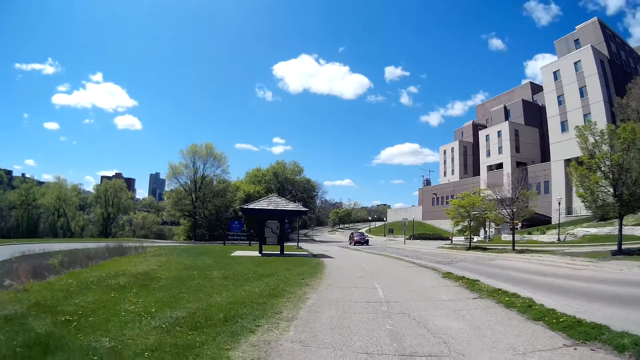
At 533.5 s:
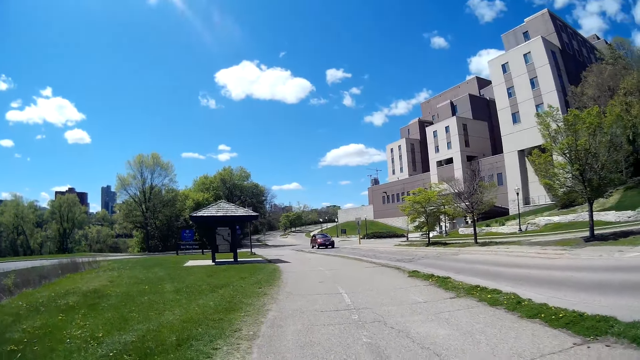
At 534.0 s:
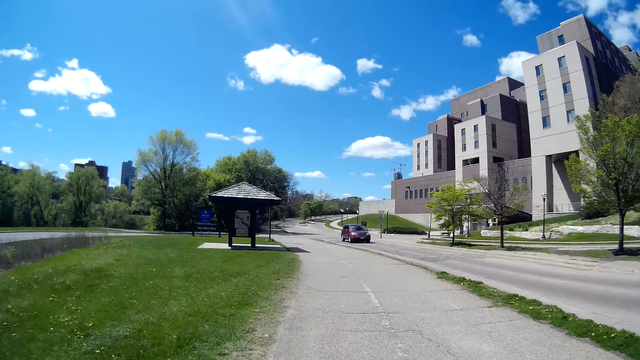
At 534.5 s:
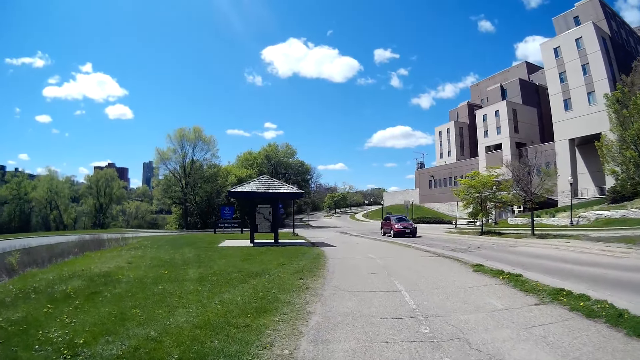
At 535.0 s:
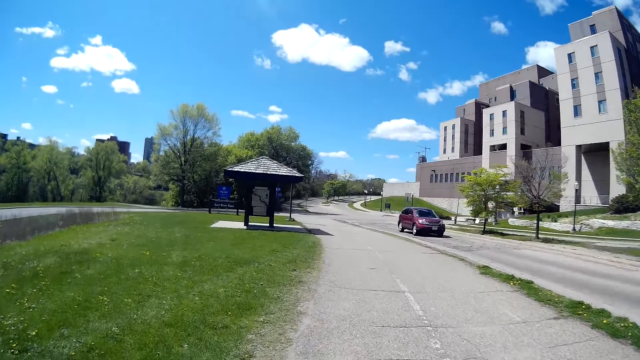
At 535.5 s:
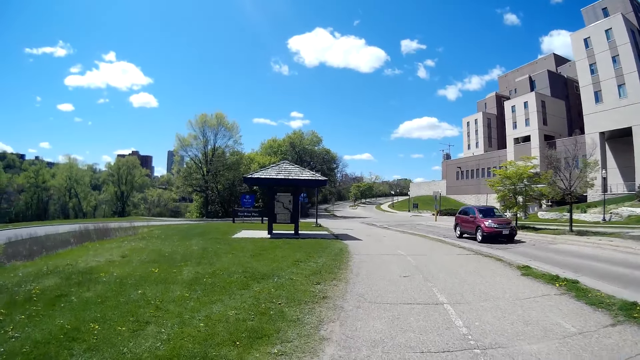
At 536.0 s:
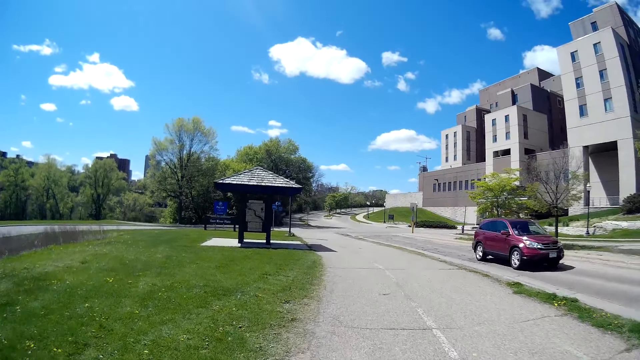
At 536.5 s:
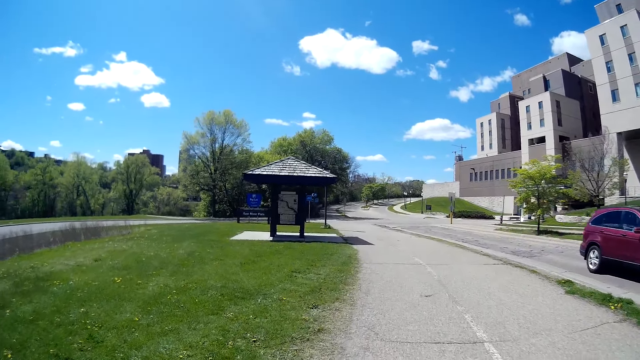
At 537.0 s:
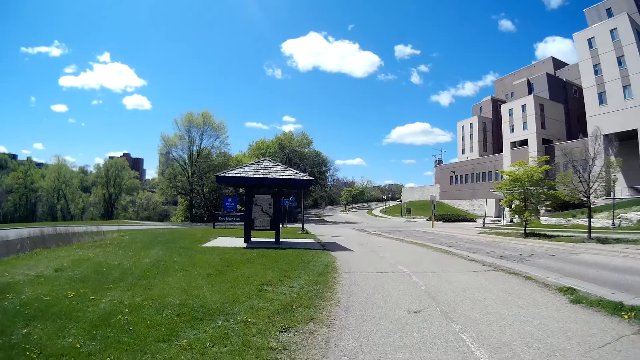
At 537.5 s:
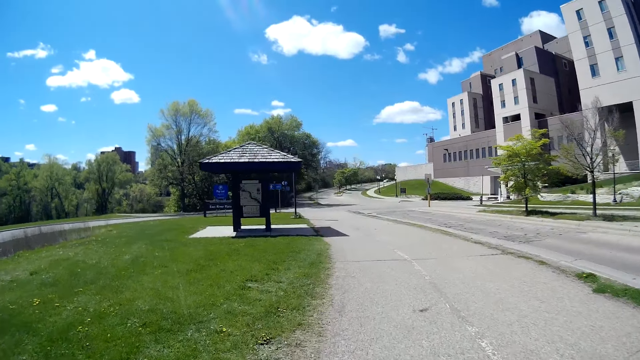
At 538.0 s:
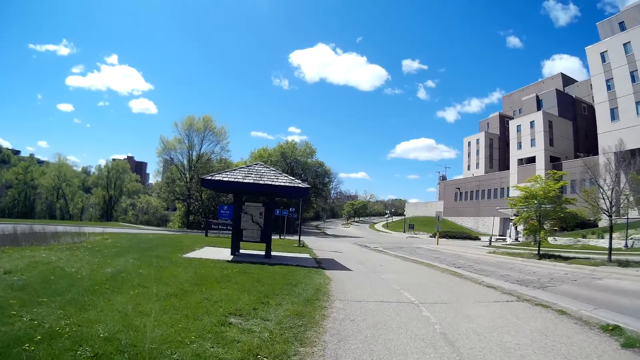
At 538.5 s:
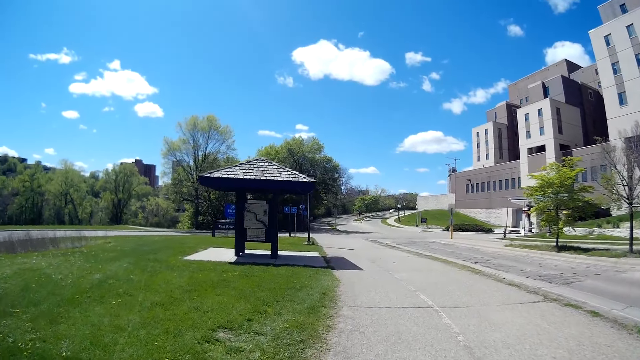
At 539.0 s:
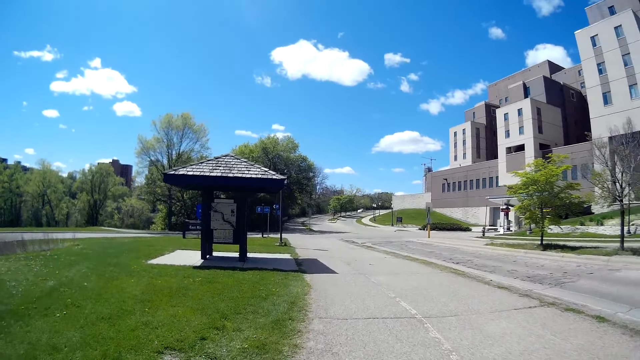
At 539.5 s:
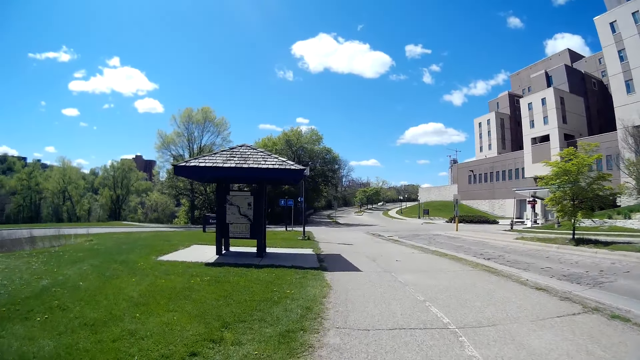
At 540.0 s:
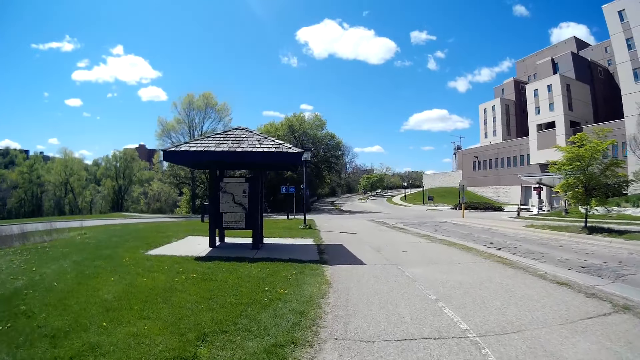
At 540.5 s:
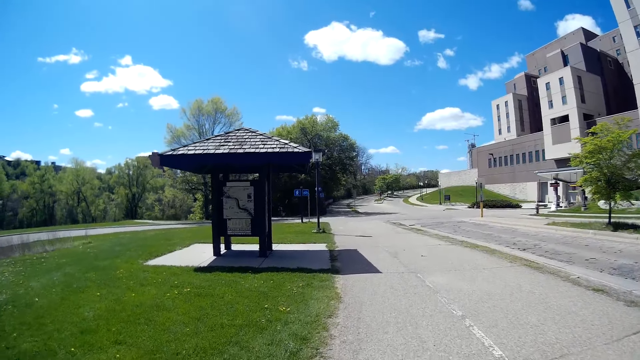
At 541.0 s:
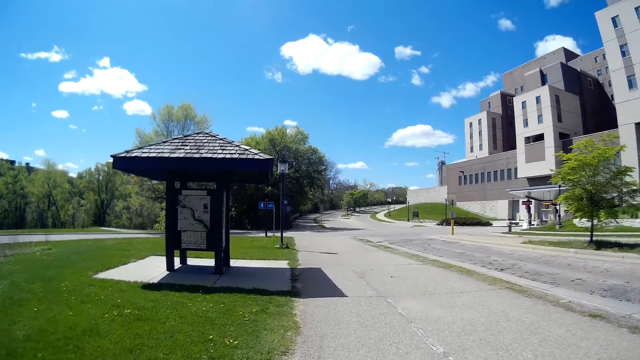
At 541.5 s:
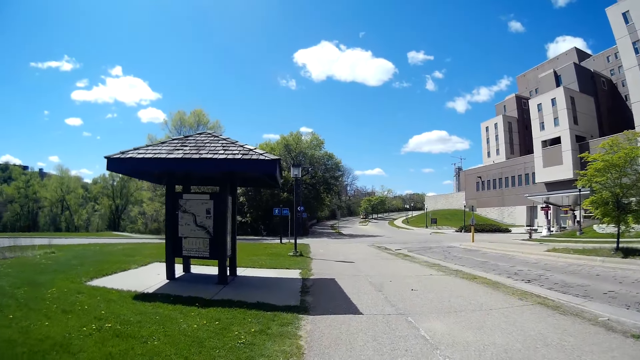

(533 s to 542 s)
A wine car drives past the camera wearer.

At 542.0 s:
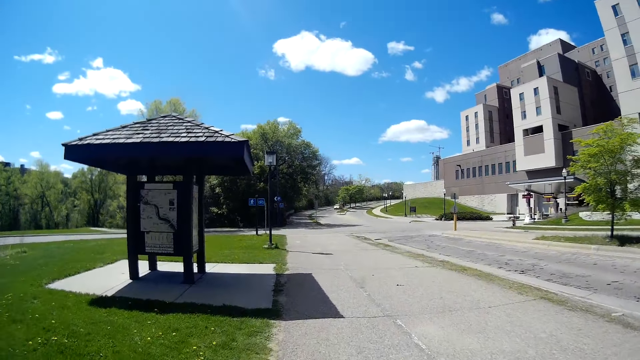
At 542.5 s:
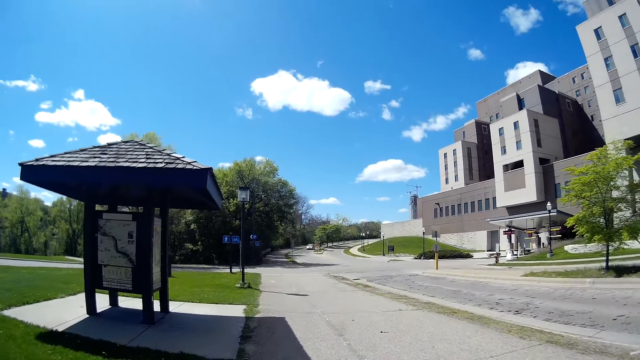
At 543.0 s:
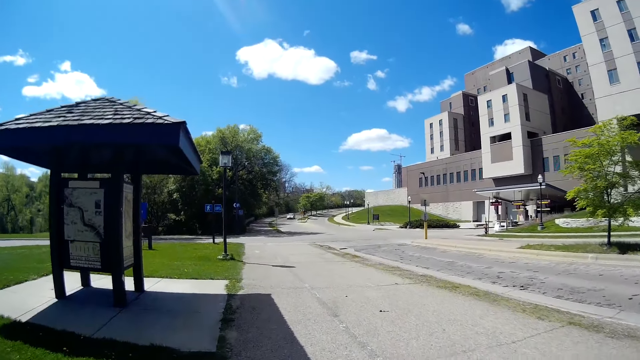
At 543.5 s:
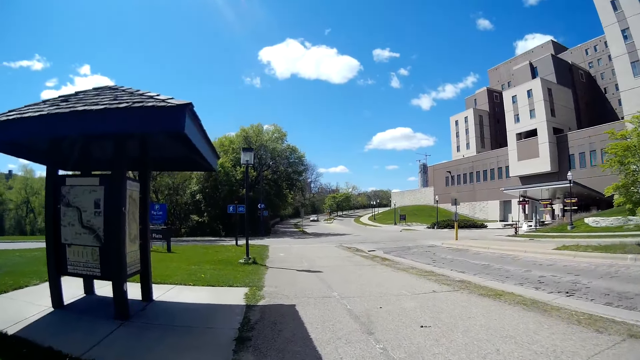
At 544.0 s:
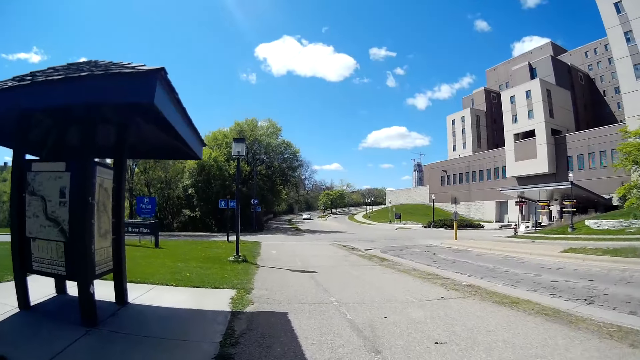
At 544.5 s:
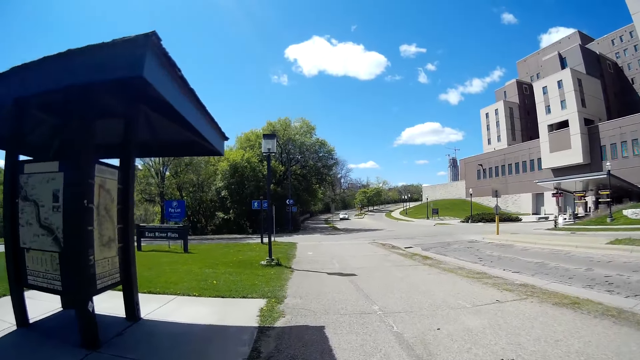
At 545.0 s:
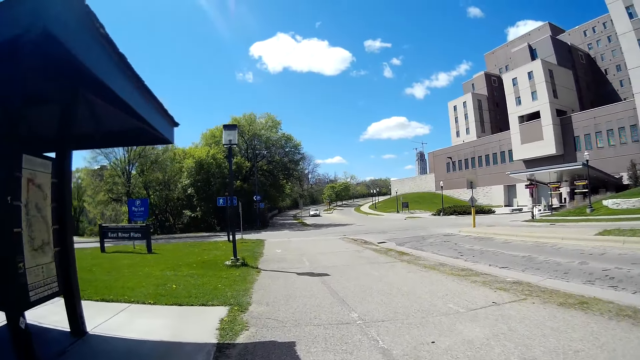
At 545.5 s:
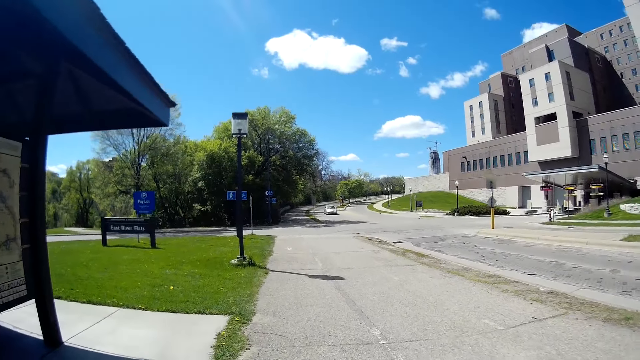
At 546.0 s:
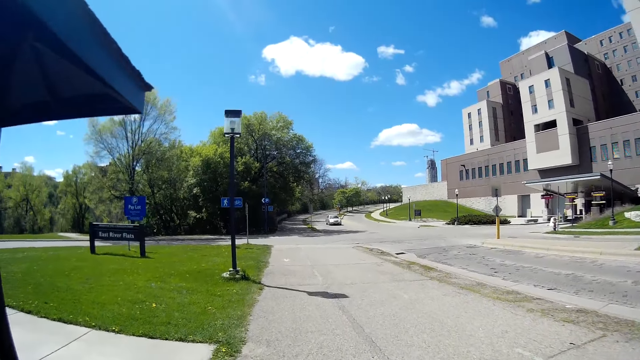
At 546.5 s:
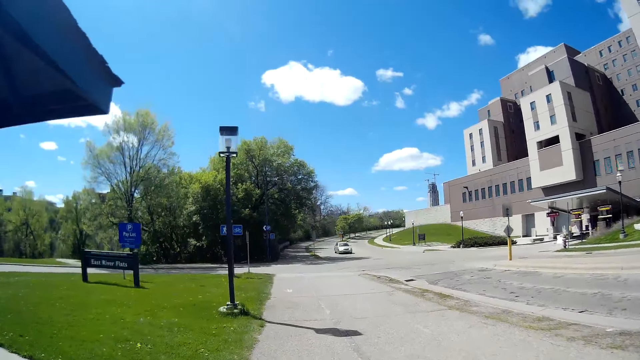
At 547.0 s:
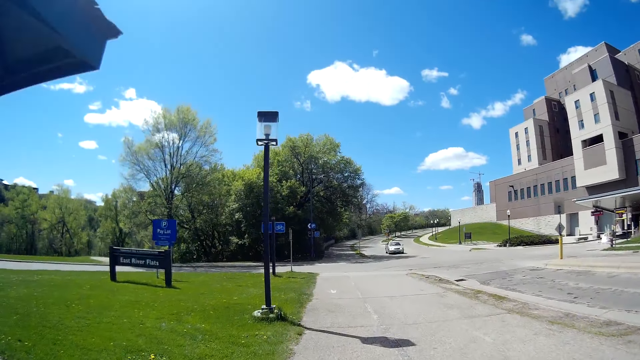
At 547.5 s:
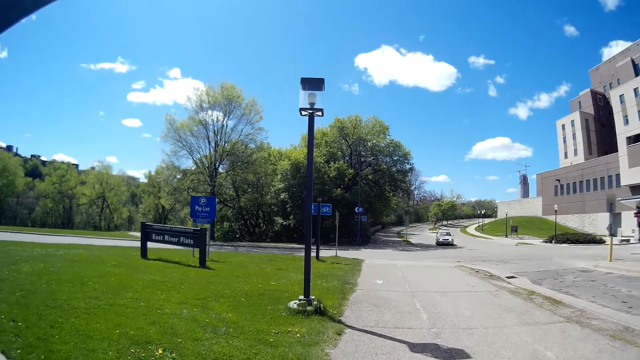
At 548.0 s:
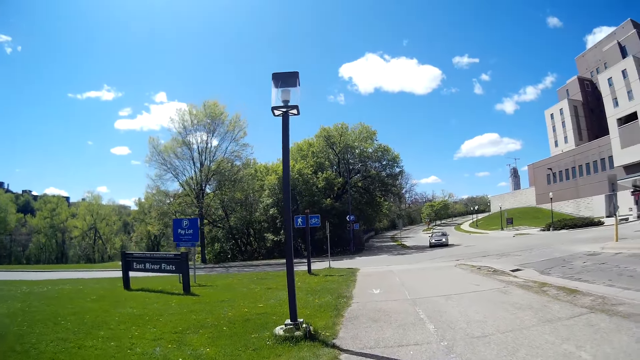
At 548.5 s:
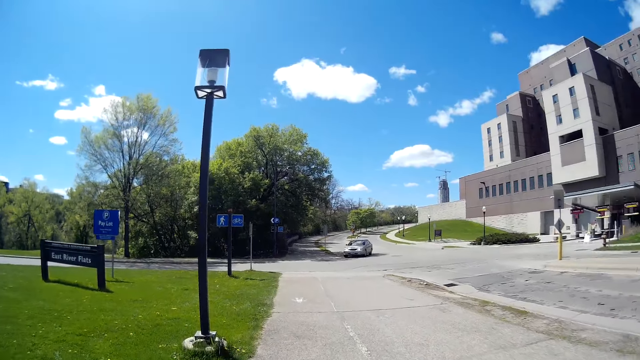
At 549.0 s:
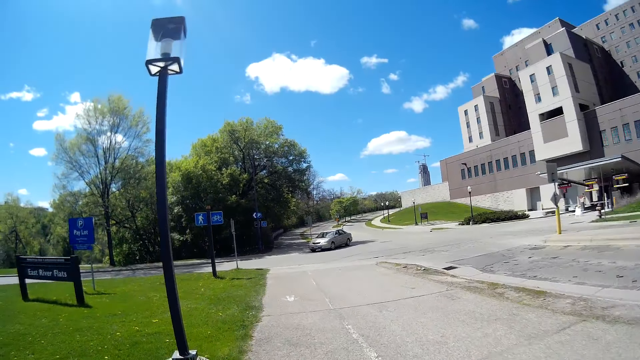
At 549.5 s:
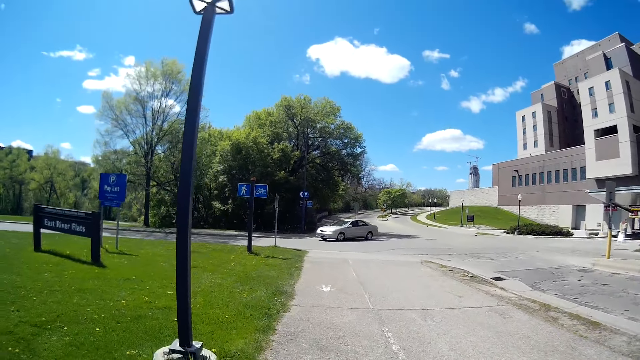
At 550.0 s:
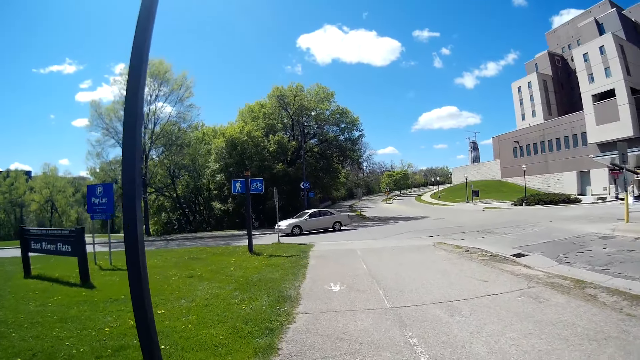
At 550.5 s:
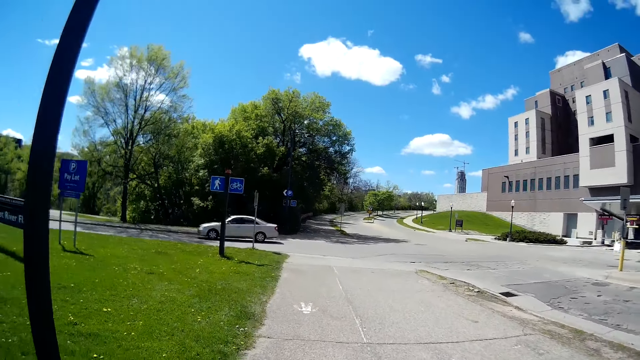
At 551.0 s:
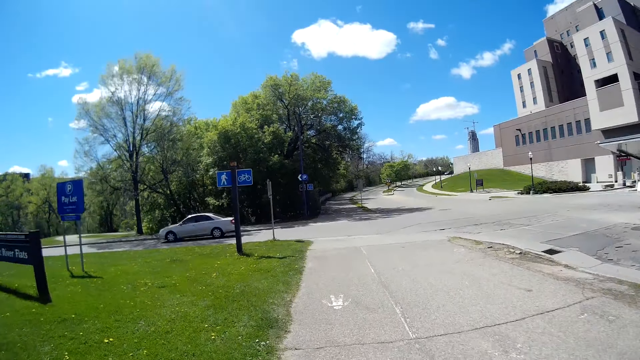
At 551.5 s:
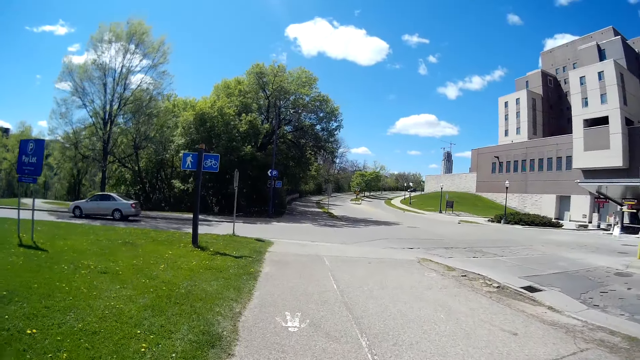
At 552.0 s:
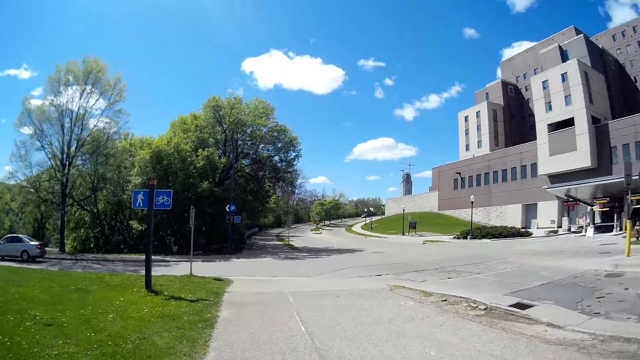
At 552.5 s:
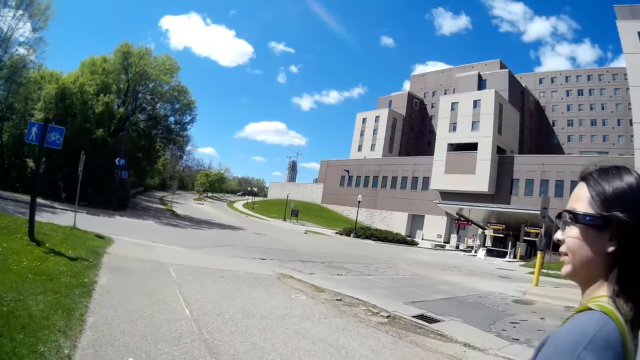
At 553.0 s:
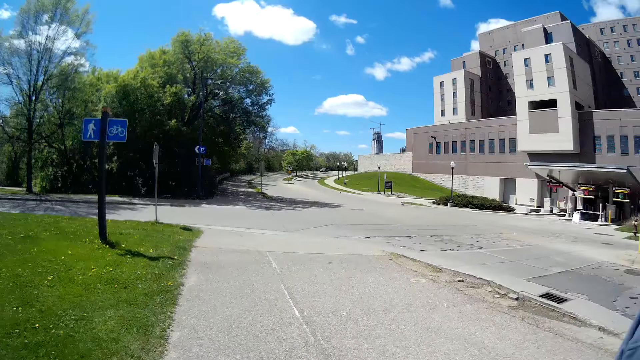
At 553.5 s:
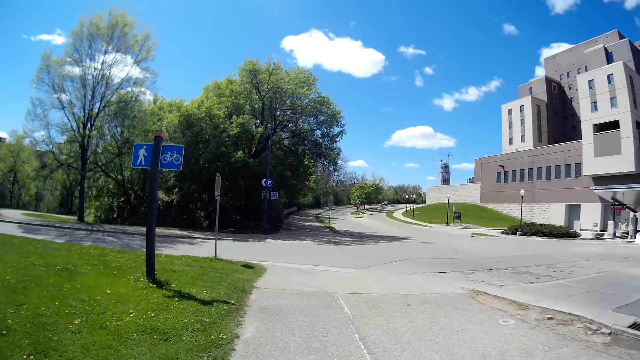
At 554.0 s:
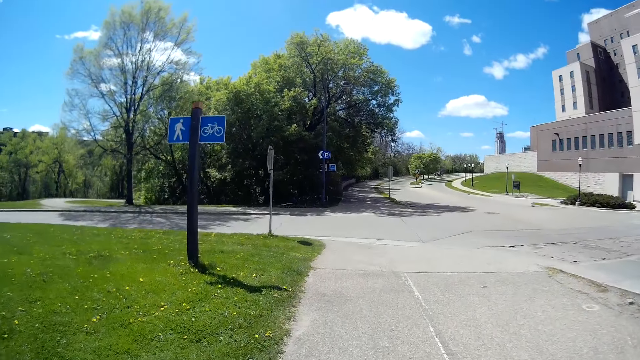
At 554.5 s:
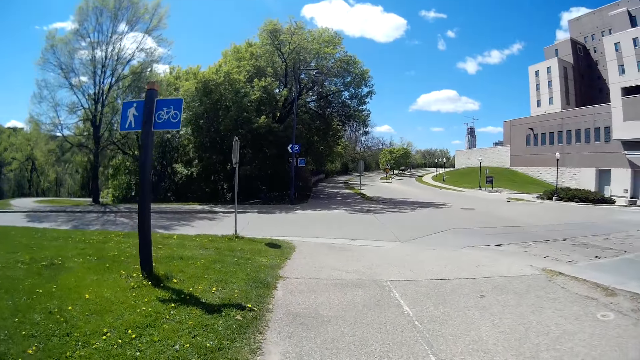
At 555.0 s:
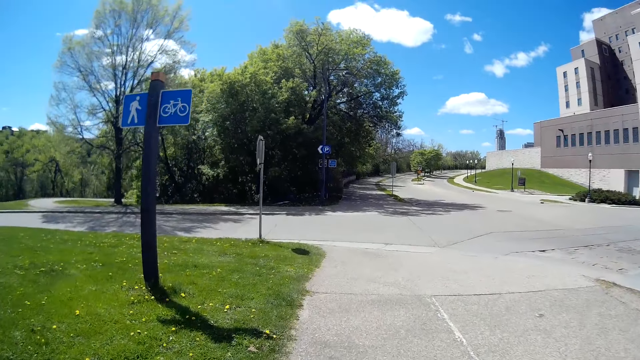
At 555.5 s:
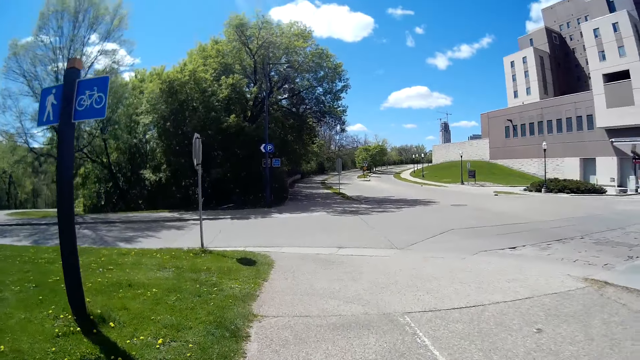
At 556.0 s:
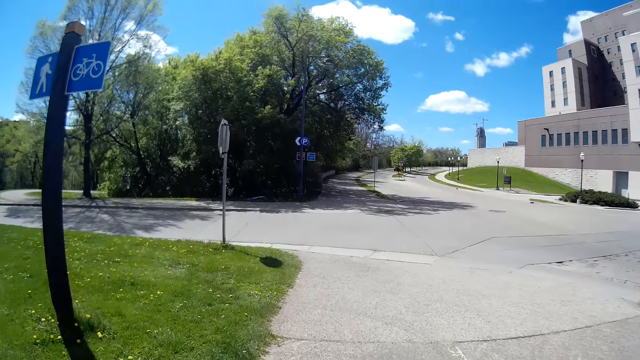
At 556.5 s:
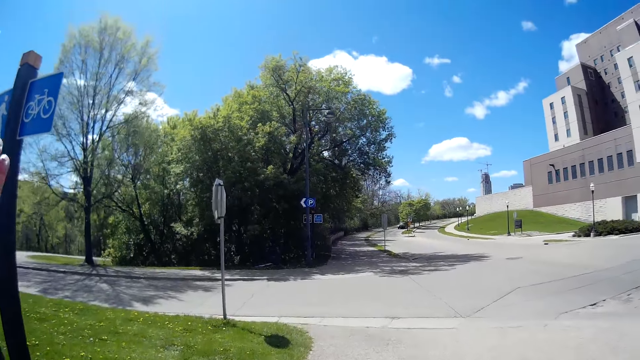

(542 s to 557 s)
The camera wearer converses with the woman.
